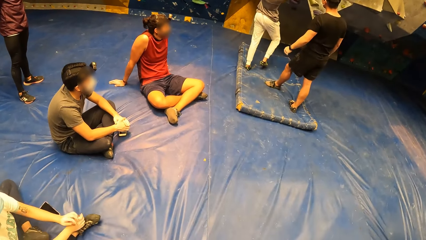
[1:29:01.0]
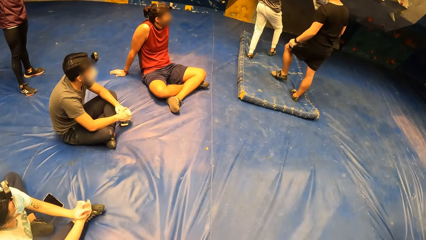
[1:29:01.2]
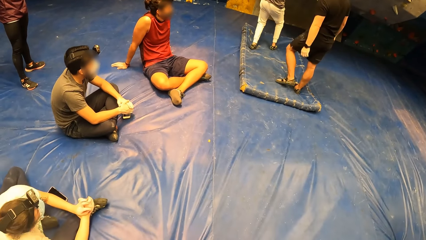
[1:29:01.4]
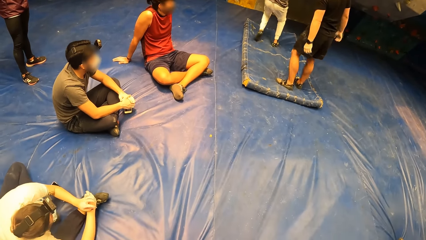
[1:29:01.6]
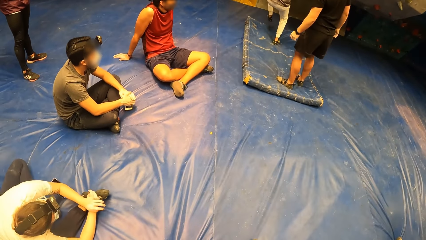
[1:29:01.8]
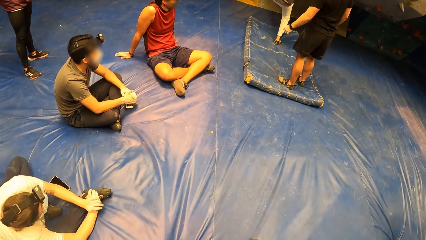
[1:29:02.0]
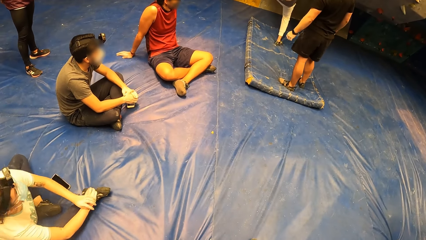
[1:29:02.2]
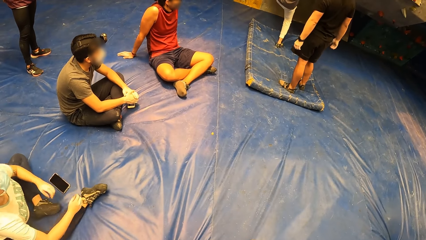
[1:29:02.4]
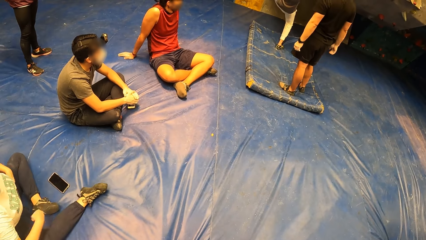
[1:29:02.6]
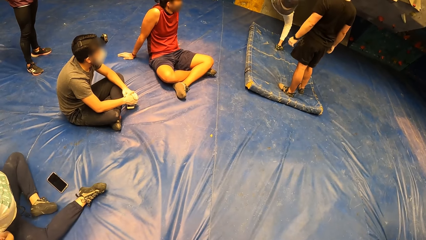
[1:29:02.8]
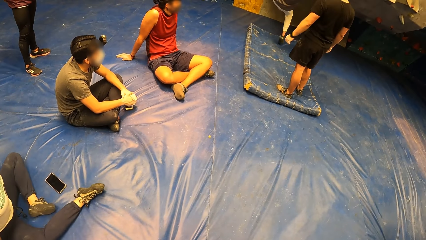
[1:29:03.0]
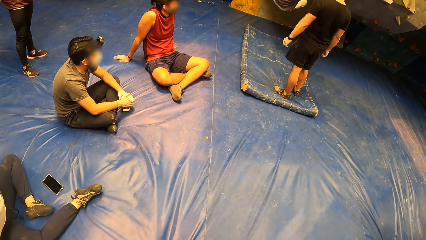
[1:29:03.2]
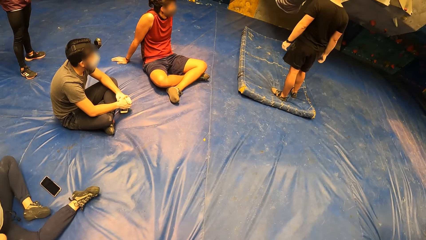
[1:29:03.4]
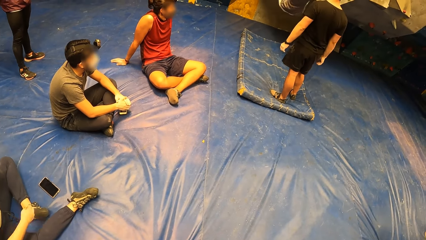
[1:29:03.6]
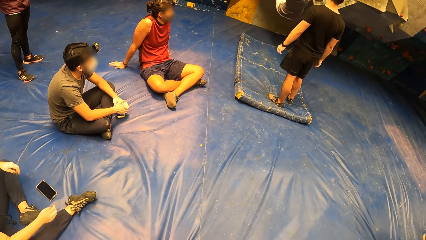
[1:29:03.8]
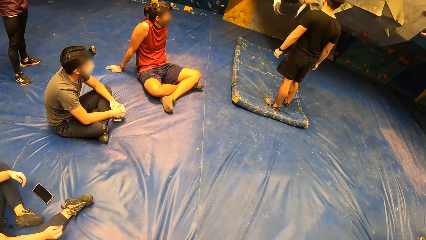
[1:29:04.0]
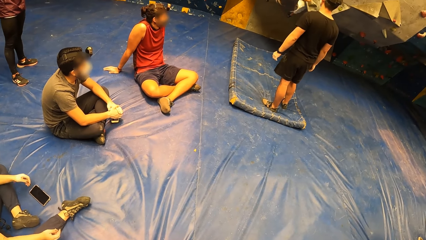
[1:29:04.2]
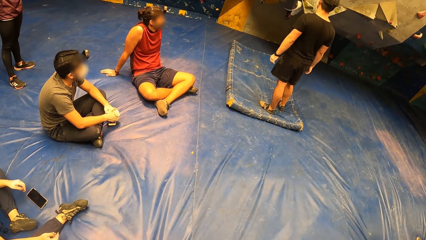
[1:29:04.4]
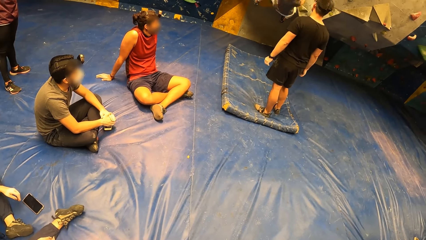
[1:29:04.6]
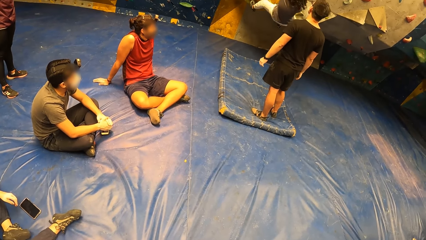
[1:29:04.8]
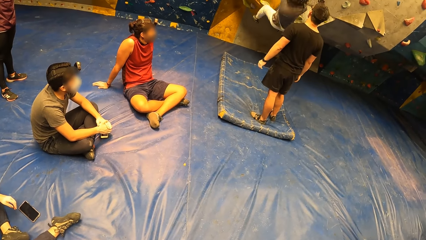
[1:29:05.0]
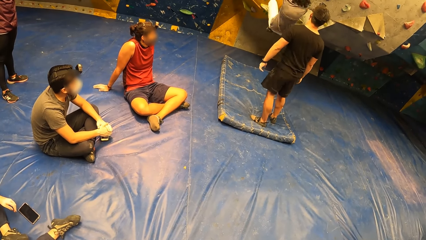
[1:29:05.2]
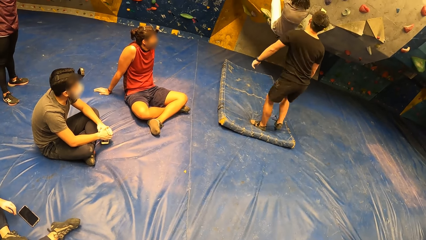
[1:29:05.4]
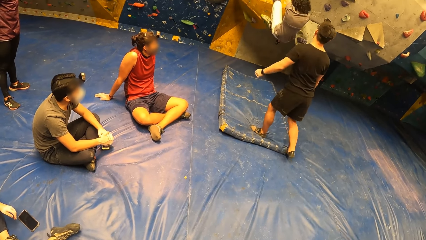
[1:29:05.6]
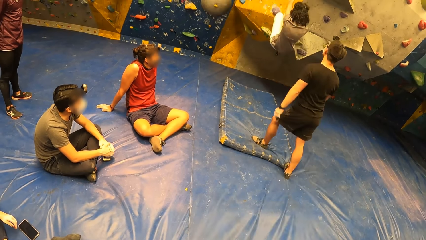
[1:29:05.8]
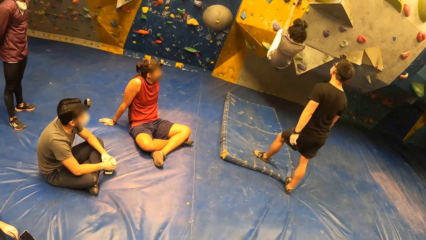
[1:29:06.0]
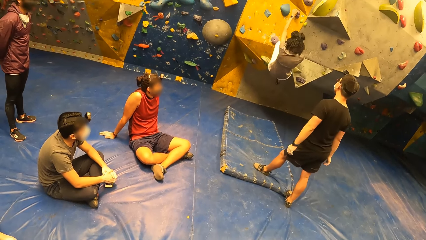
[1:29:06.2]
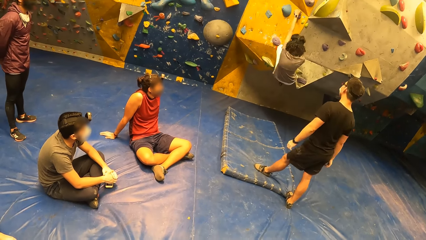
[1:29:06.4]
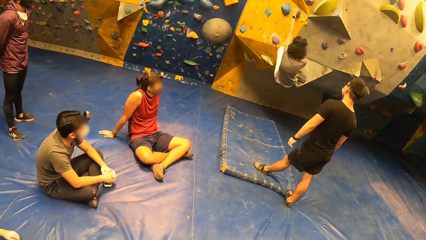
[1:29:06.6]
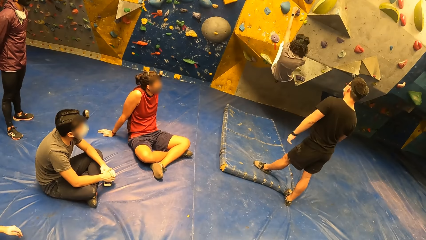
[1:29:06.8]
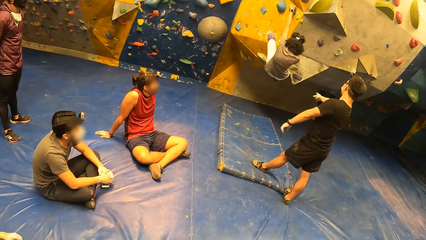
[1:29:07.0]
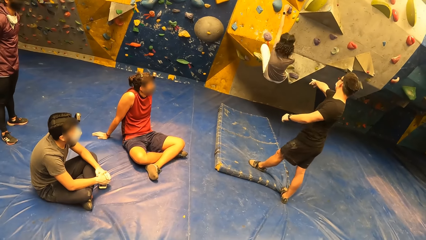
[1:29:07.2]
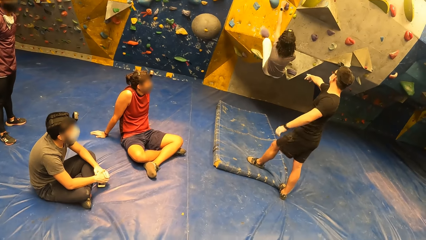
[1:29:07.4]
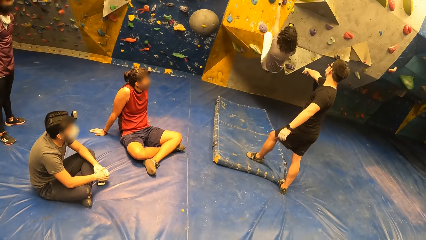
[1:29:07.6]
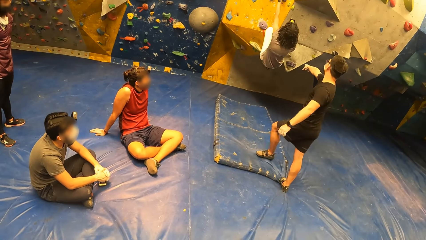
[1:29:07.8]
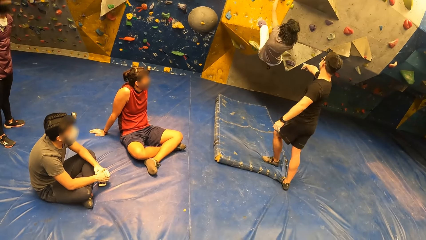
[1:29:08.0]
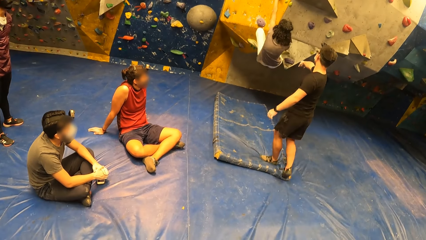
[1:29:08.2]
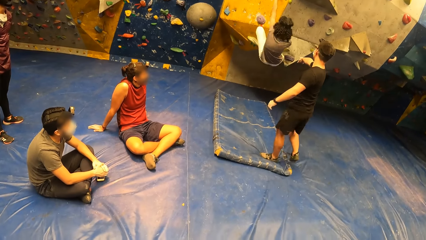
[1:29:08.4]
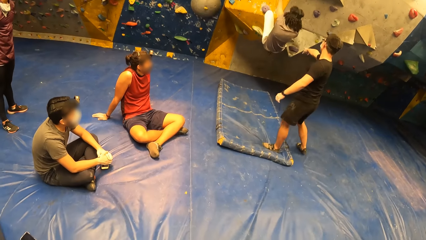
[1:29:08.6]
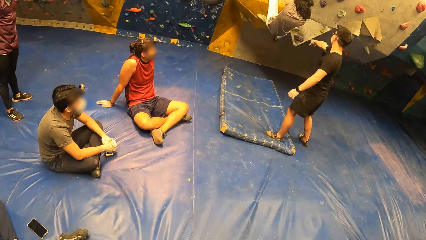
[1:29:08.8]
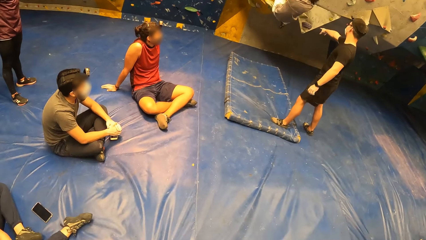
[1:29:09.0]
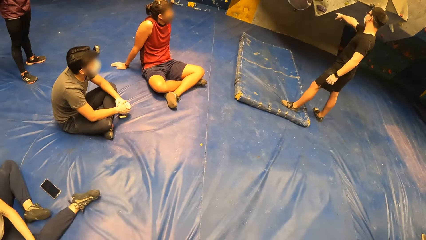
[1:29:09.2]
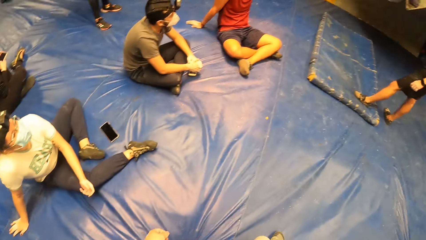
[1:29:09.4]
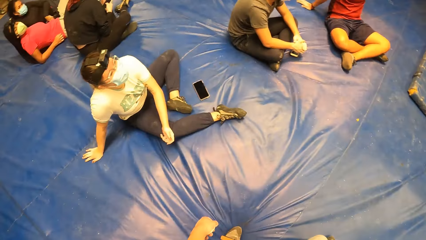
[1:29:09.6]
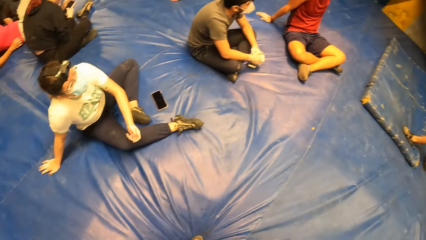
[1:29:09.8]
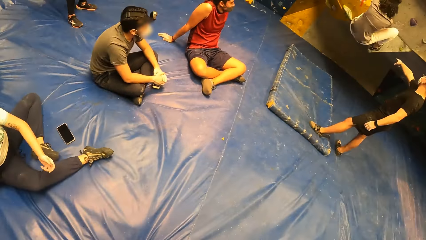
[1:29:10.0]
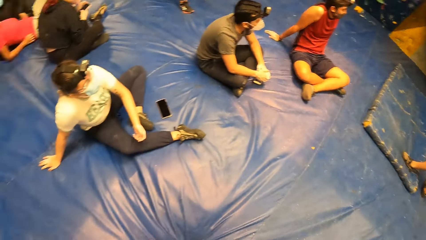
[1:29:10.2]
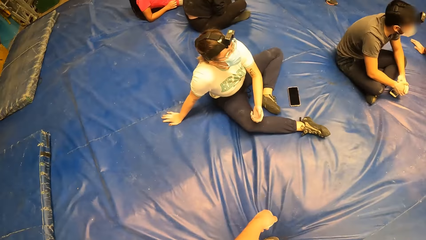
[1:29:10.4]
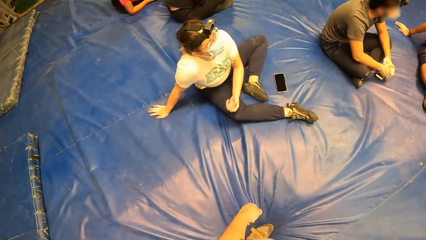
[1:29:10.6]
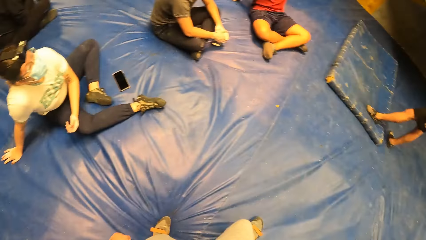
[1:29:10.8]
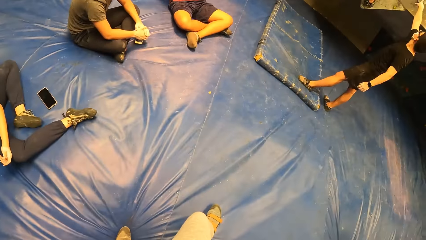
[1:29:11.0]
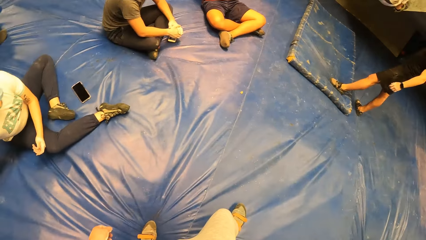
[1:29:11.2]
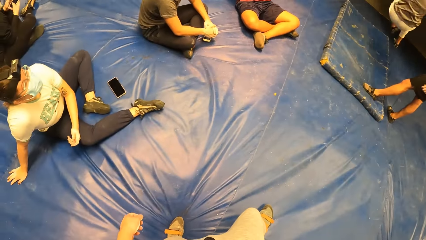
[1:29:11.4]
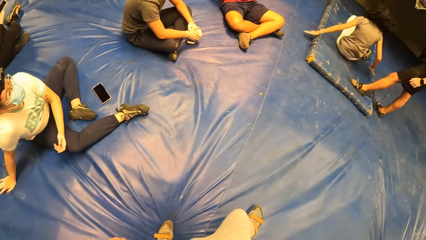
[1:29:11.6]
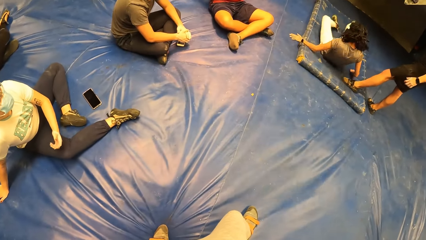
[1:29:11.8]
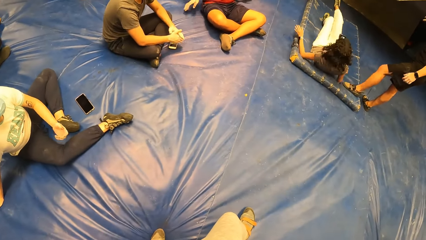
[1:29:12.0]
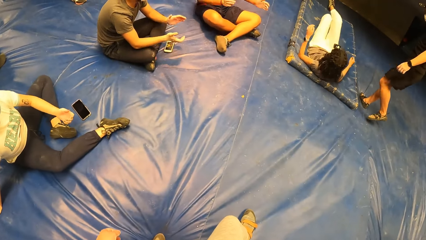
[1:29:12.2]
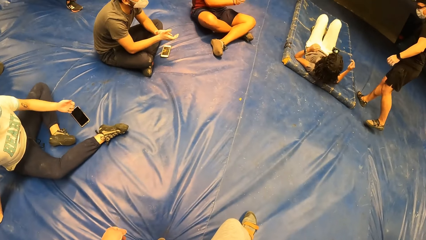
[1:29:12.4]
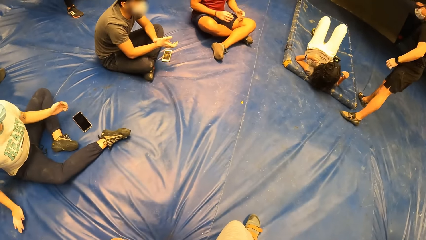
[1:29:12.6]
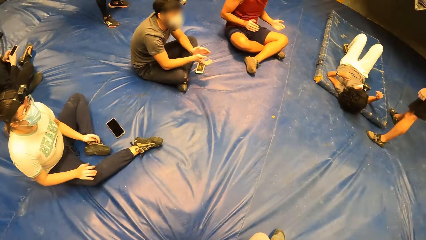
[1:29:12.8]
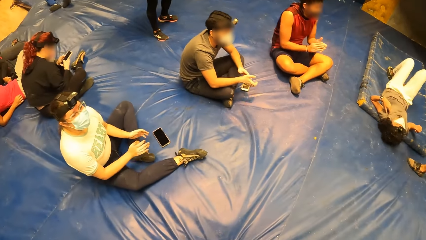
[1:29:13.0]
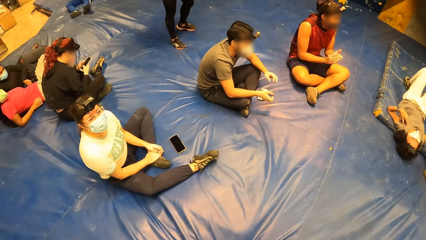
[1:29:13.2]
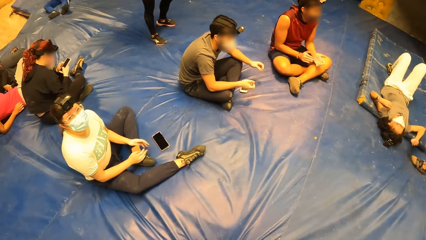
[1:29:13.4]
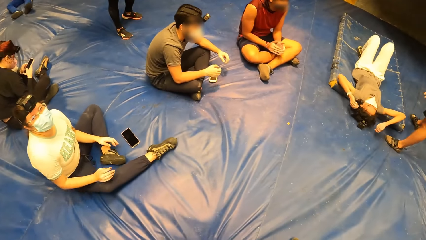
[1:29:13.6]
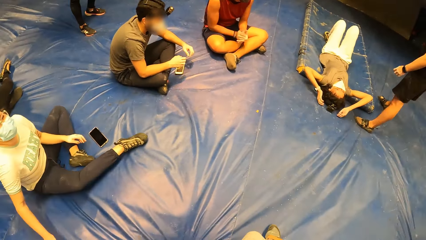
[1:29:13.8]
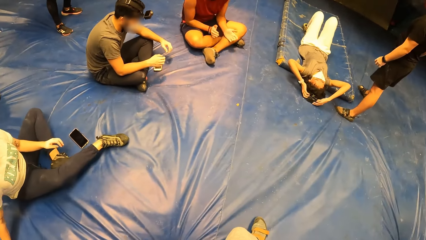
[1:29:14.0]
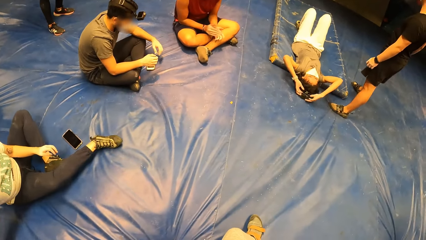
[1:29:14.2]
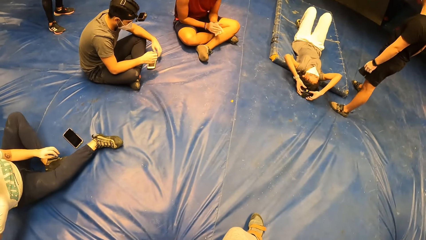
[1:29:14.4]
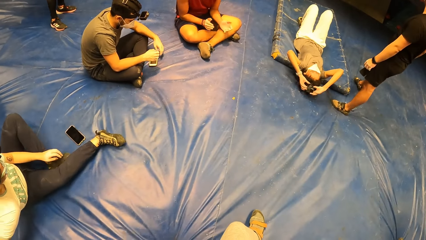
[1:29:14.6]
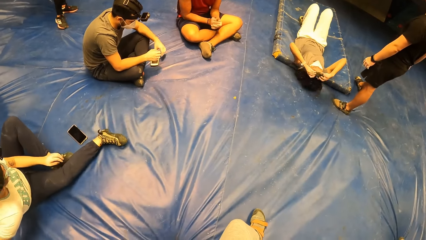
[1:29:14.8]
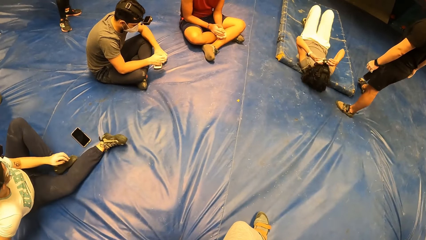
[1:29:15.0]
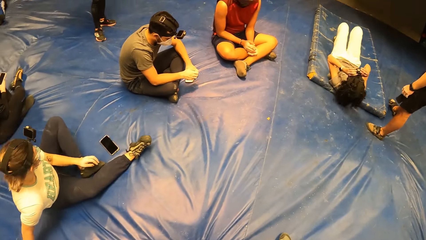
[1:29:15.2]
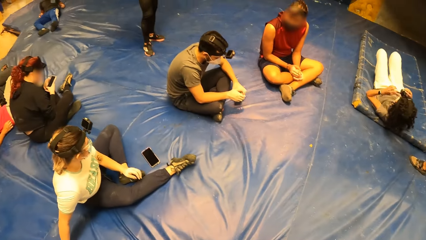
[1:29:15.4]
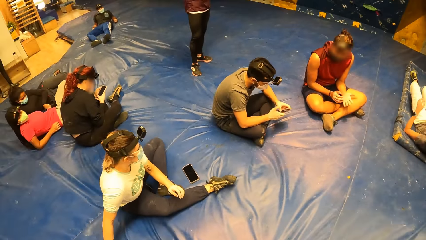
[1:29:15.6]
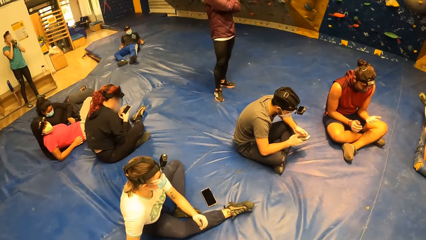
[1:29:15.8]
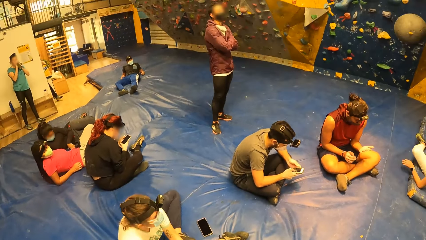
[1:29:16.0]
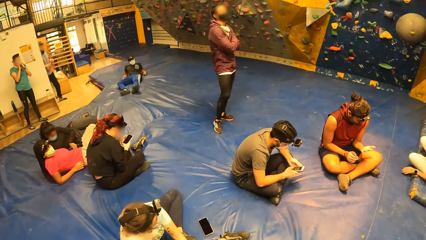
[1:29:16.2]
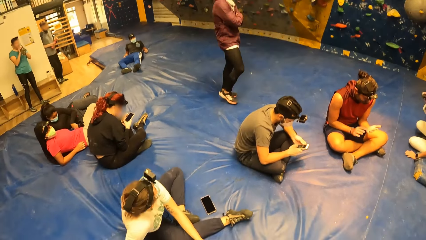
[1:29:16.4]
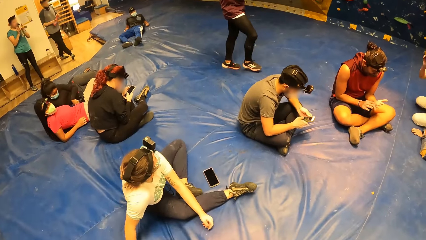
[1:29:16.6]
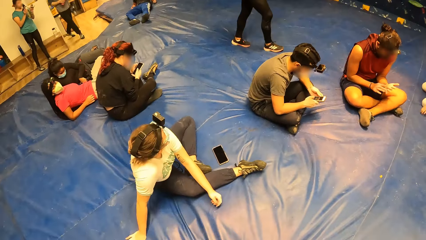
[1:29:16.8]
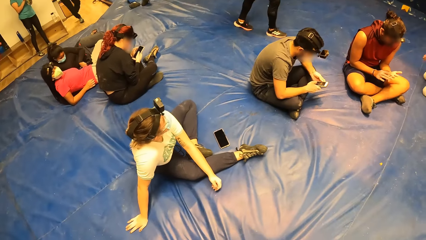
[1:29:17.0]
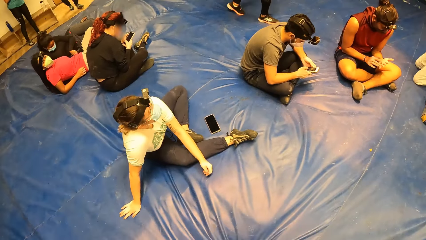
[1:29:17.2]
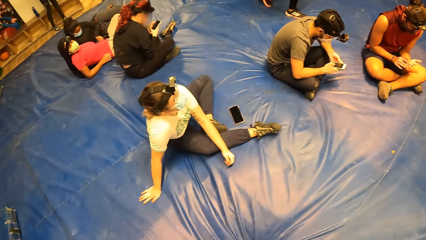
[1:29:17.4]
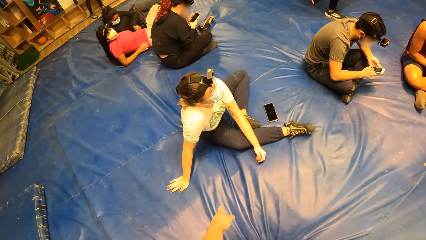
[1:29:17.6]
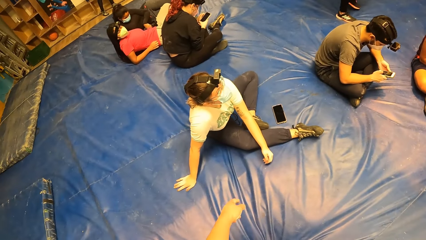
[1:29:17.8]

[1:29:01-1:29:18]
A woman climbs the wall. A man points at the wall. The woman drops from the wall. Another man claps the hands.
